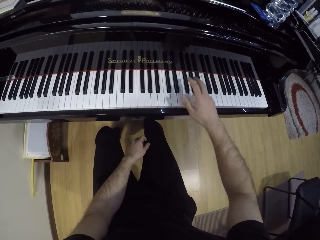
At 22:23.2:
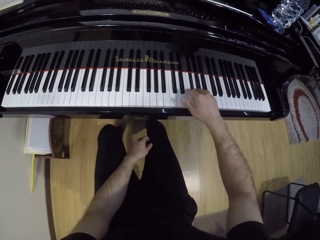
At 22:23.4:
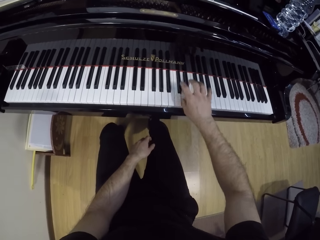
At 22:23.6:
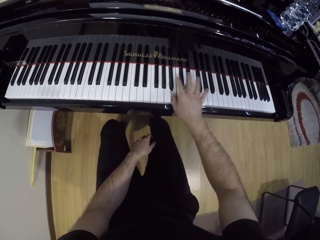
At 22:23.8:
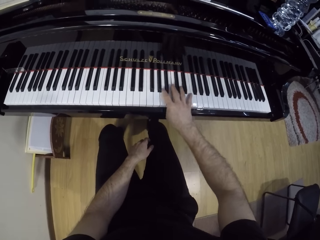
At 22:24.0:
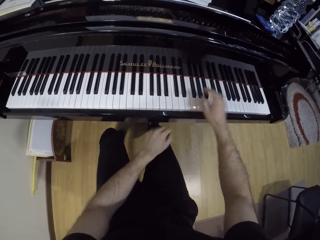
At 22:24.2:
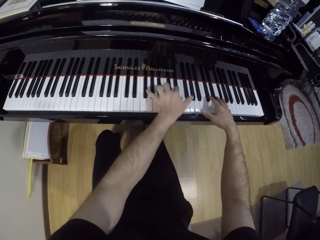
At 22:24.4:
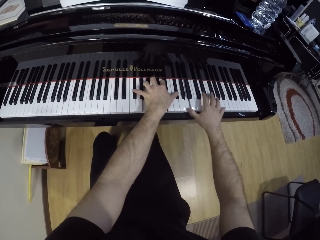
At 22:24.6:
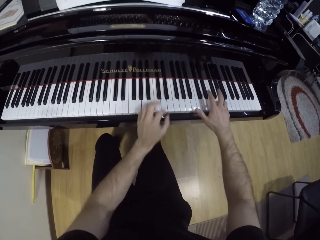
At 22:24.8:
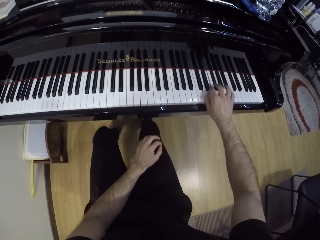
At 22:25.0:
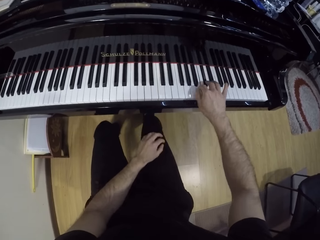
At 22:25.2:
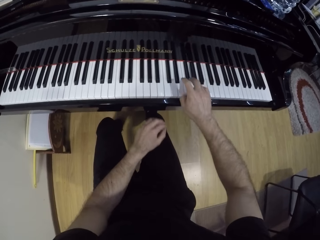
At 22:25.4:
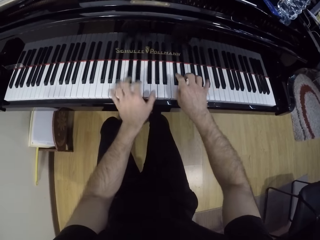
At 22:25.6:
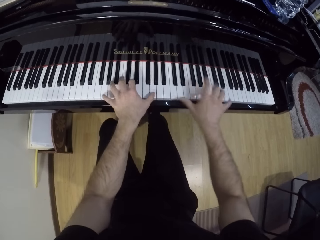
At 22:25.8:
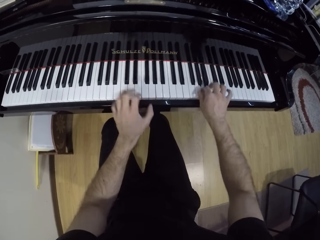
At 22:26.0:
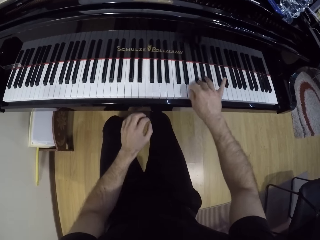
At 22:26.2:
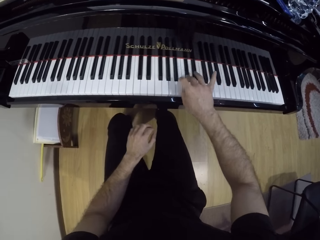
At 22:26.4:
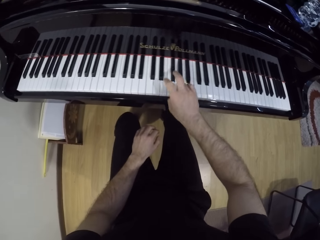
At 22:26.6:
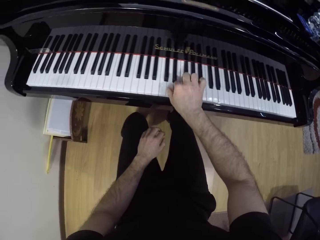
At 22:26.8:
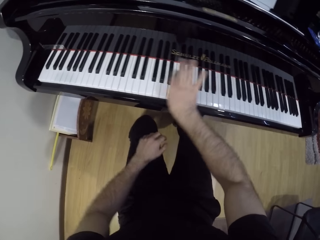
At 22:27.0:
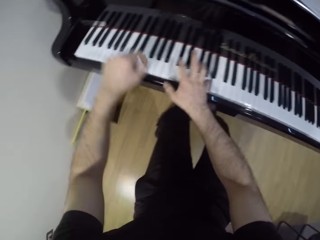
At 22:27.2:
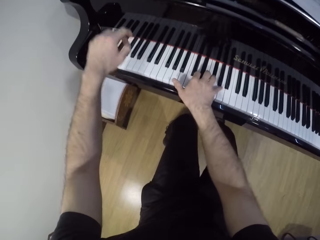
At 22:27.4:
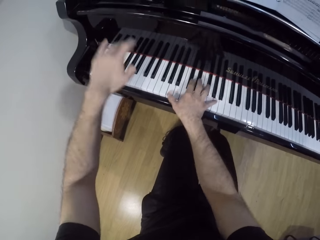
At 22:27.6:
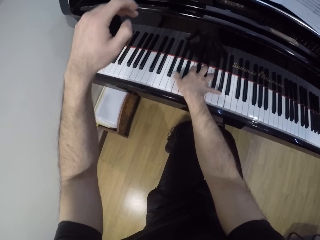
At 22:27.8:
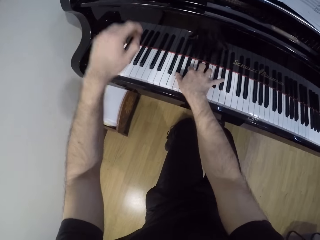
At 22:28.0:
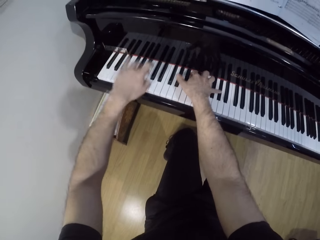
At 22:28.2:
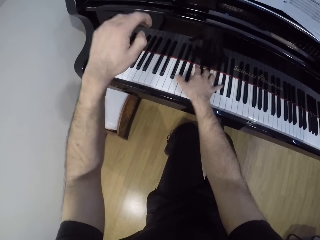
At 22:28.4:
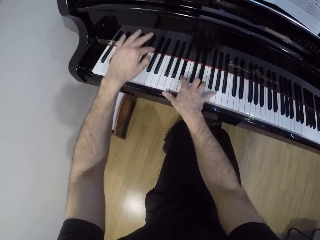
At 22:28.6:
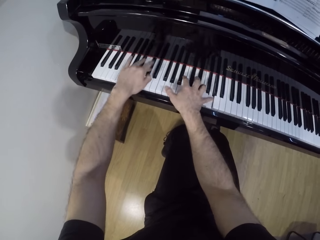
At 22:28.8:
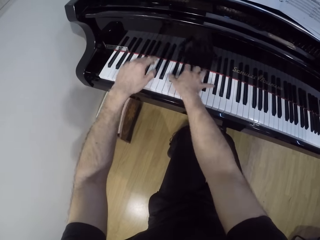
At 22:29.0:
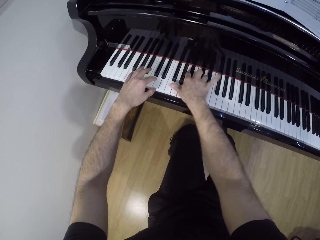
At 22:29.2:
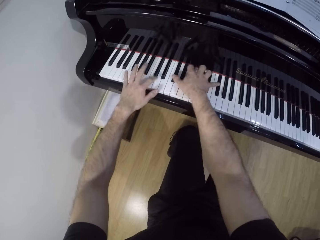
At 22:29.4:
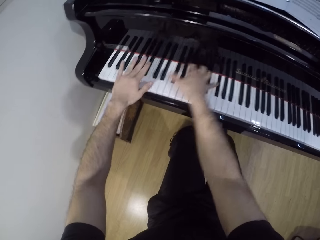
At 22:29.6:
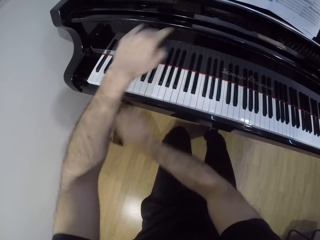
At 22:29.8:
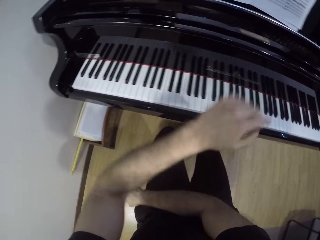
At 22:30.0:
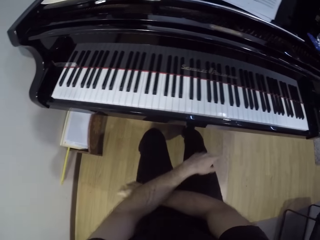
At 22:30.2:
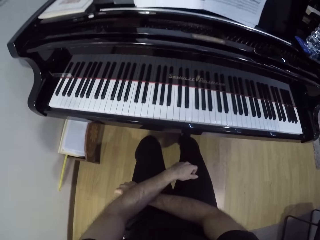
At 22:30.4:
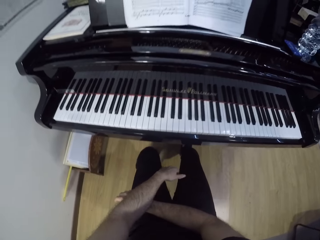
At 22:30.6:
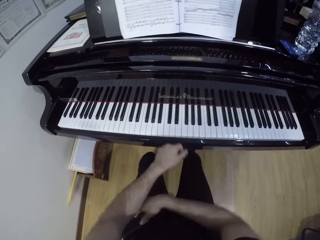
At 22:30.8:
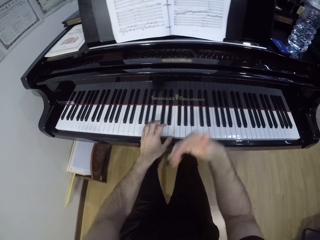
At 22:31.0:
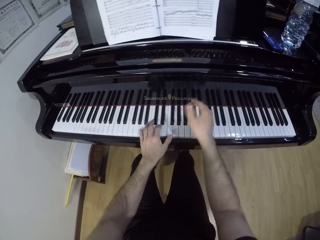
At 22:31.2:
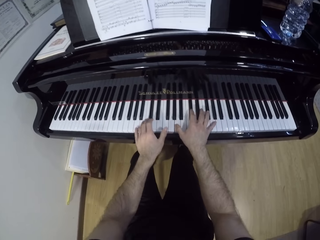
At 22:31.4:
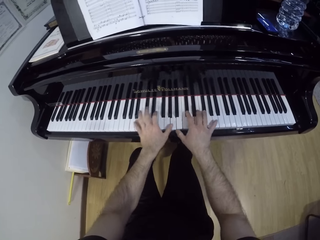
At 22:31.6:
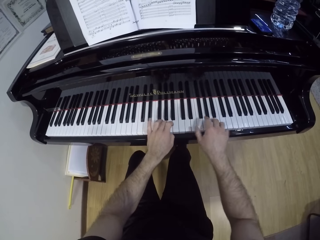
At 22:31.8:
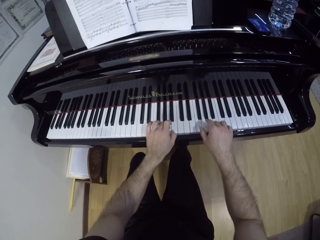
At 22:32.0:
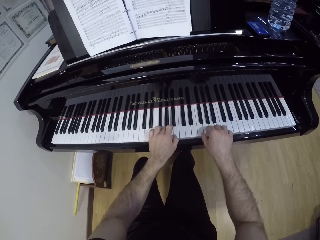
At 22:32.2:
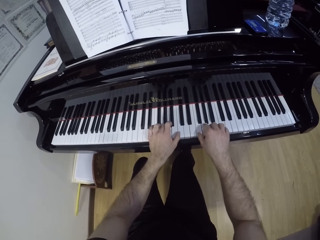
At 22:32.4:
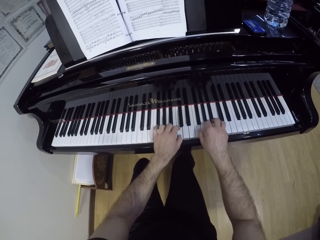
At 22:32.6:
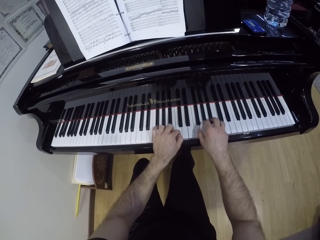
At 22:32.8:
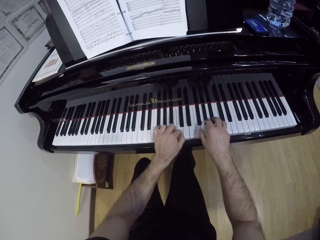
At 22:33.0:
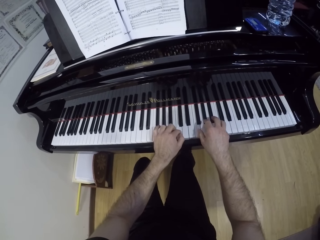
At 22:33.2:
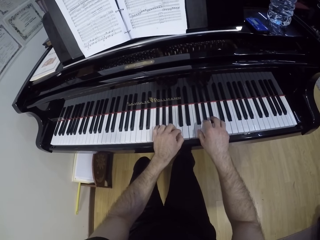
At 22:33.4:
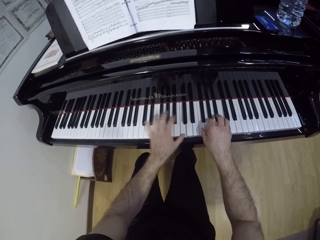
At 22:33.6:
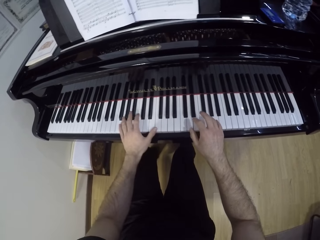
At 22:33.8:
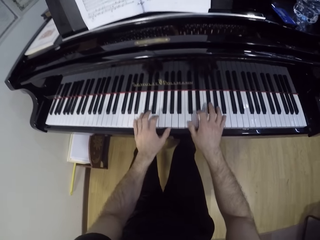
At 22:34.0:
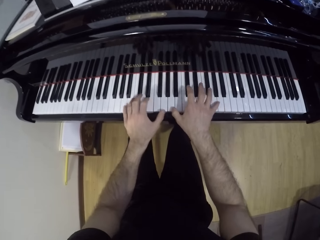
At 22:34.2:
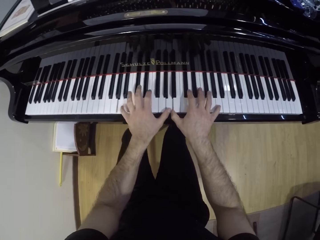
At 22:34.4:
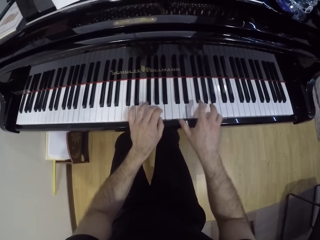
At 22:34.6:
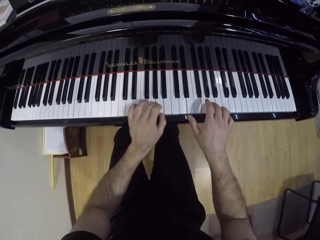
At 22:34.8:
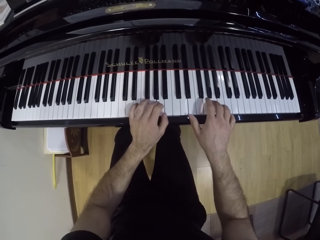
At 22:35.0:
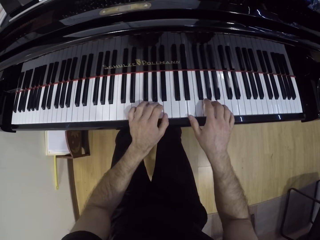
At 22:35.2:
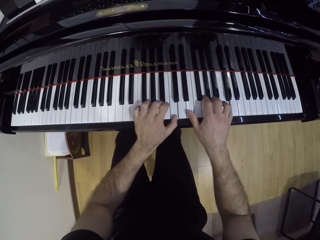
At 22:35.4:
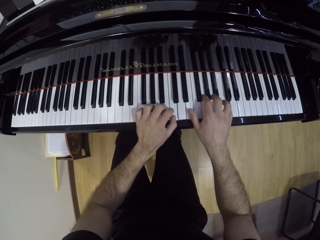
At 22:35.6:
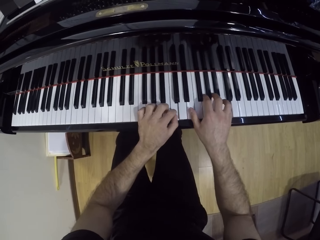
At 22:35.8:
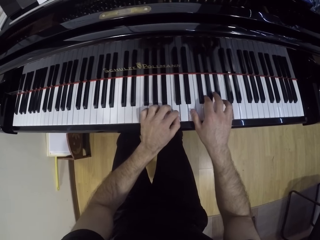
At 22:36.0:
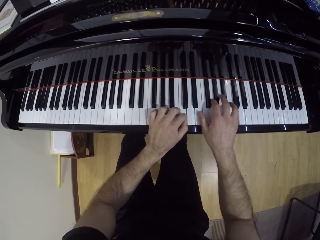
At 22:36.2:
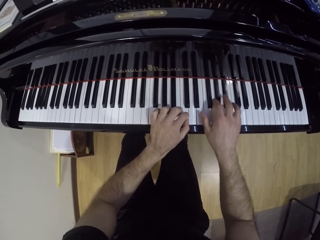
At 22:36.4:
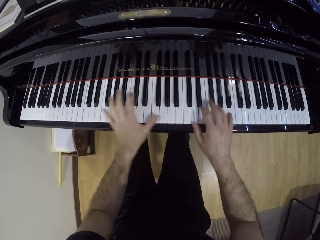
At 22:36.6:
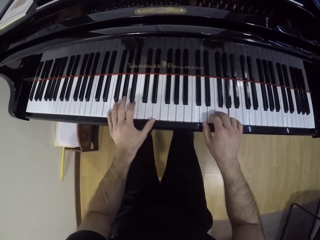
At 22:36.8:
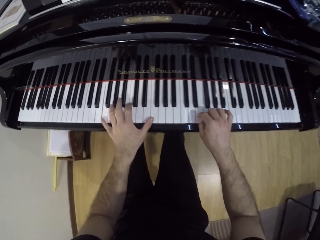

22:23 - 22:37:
The camera wearer supports the left hand on the thigh. He withdraws the left hand from the thigh. He plays the piano with both hands. He plays the piano with his right hand. He plays the piano with both hands. He plays the piano with his right hand. He supports the left hand on the thigh and withdraws the left hand from the thigh. He plays the piano with both hands. He plays the piano with both hands again.

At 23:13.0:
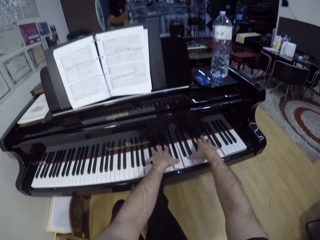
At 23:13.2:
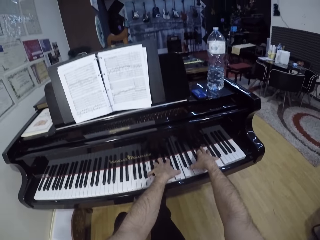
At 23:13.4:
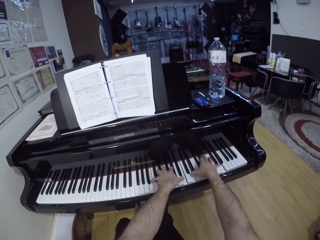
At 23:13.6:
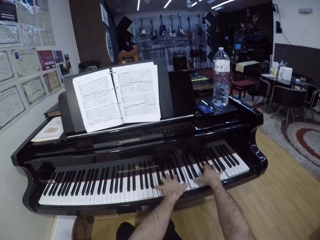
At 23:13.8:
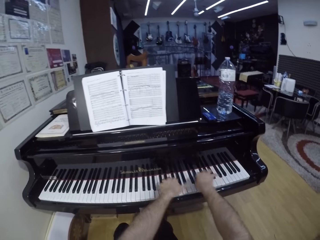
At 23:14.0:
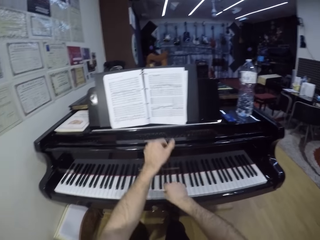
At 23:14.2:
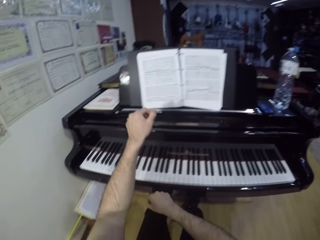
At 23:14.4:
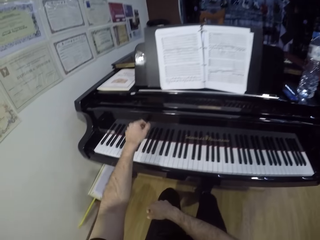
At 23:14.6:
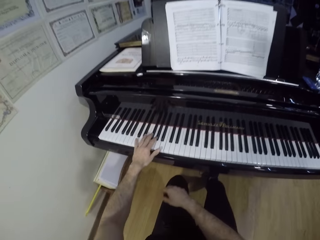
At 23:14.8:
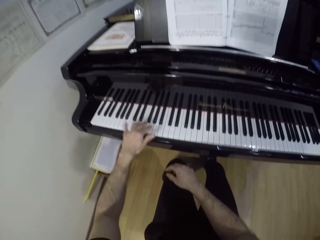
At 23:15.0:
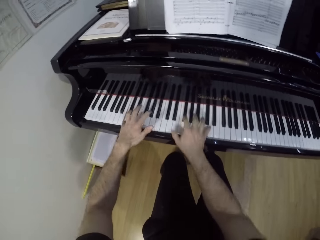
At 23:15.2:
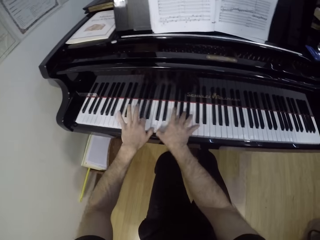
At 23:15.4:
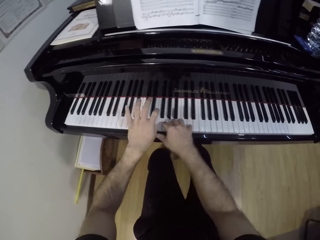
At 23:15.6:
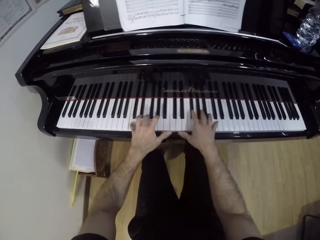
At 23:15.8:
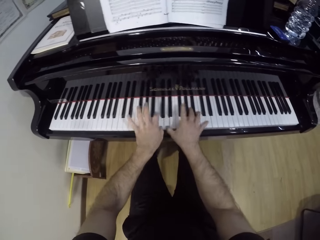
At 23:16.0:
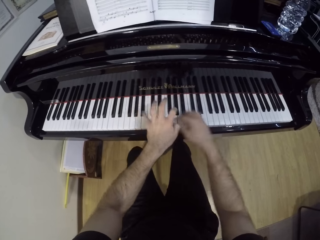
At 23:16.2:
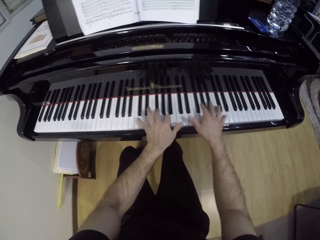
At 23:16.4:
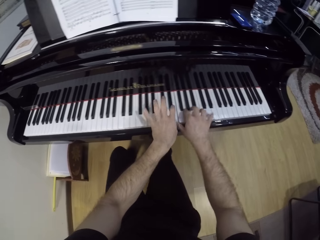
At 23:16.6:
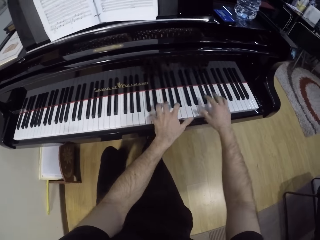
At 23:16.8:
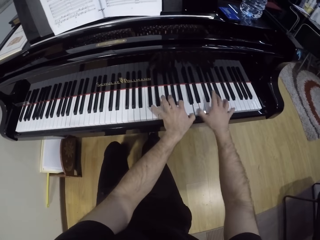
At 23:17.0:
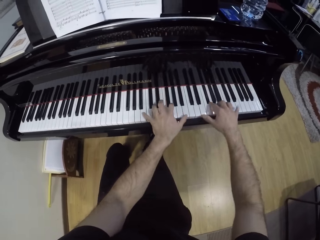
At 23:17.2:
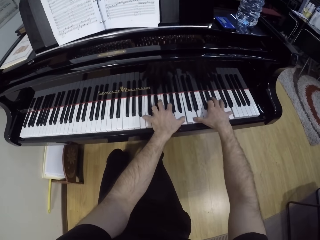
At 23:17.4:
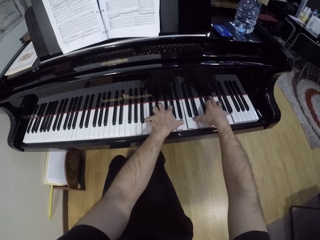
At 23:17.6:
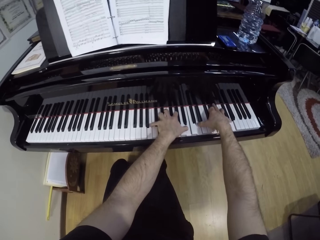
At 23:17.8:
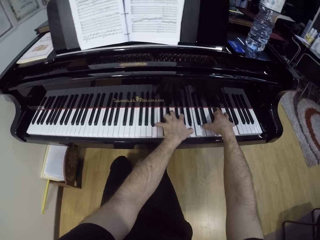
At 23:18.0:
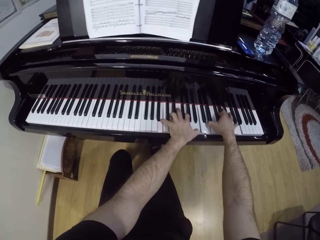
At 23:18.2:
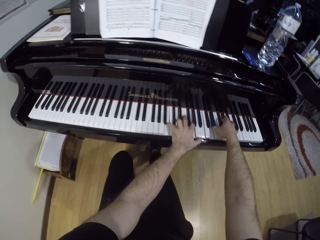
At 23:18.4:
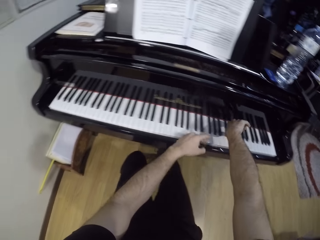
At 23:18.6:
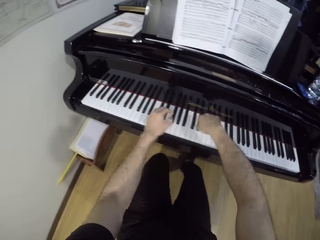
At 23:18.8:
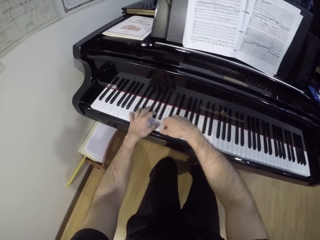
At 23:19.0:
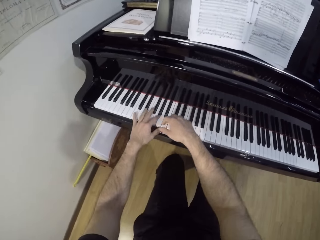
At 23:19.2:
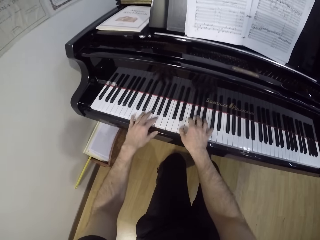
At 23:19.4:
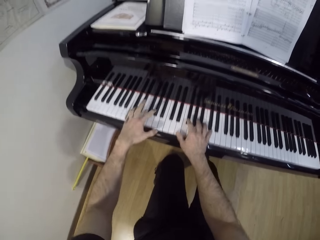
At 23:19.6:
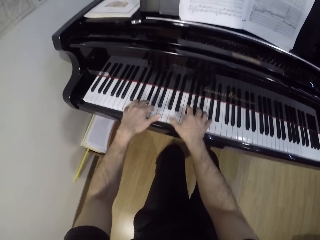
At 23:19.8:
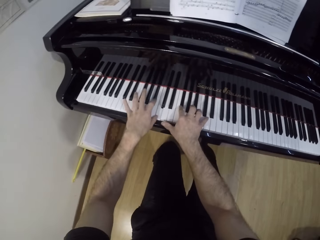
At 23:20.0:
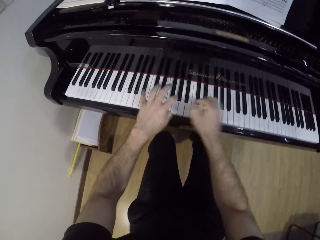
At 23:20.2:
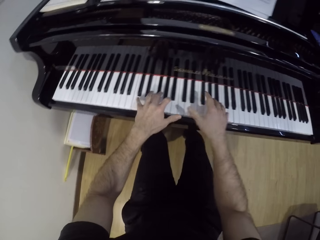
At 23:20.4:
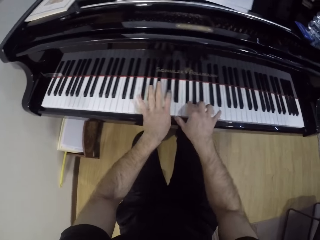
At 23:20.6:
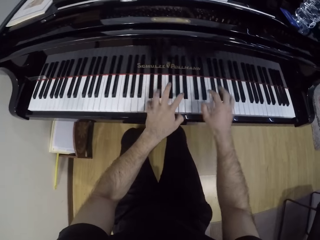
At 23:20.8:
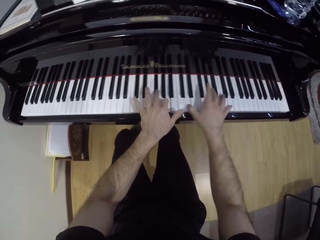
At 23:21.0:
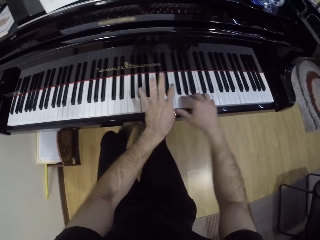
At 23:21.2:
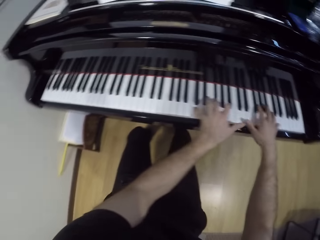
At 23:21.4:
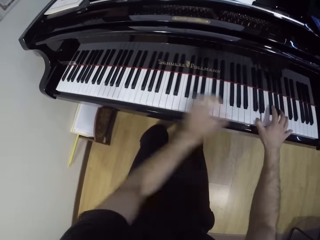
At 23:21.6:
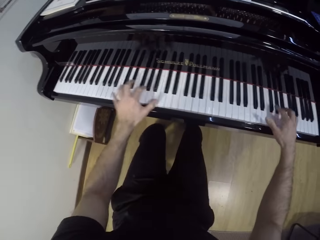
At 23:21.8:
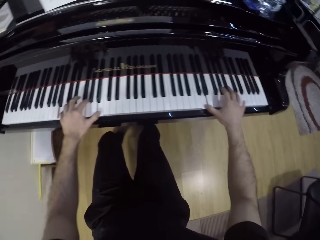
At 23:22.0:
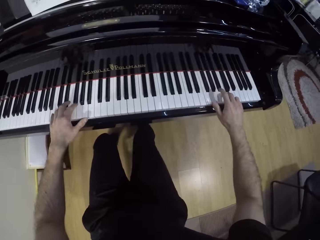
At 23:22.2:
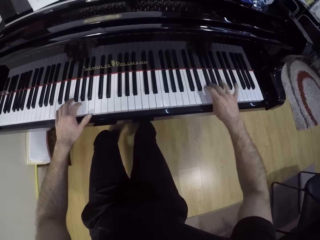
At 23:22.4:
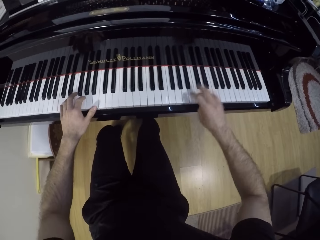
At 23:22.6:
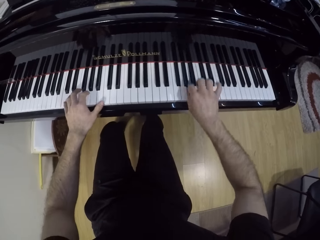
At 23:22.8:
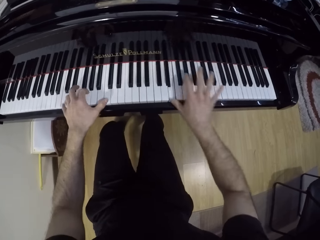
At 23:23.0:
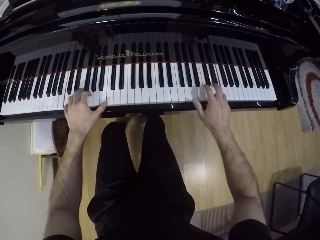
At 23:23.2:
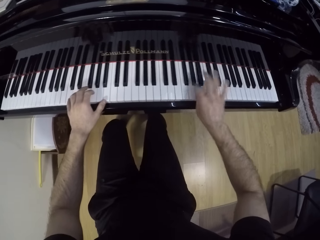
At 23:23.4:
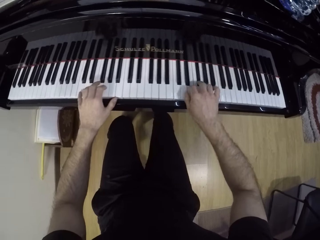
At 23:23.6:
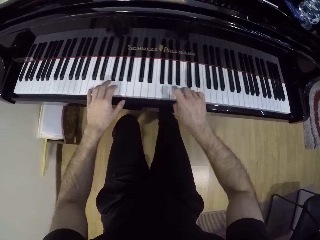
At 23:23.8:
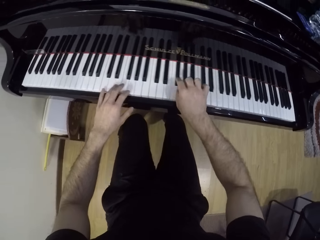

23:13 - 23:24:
The camera wearer plays the keys of the keyboard with his left hand. He plays the keys of the keyboard with both hands.
